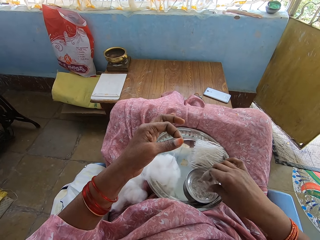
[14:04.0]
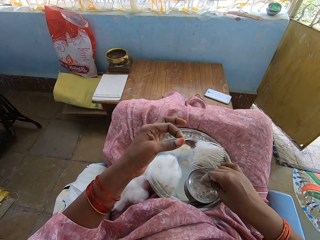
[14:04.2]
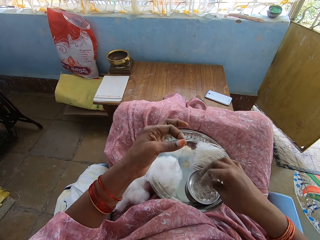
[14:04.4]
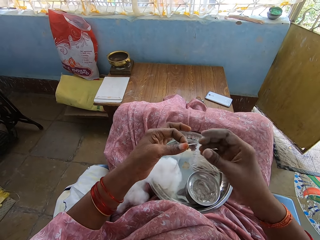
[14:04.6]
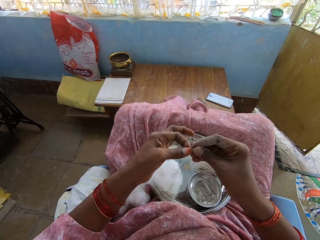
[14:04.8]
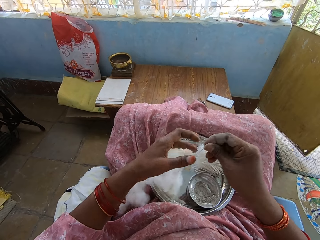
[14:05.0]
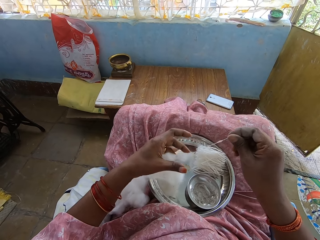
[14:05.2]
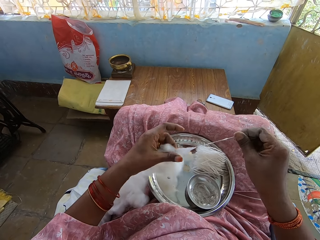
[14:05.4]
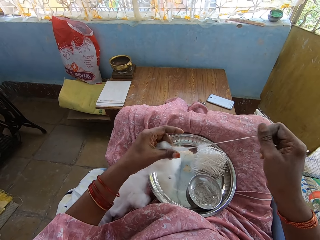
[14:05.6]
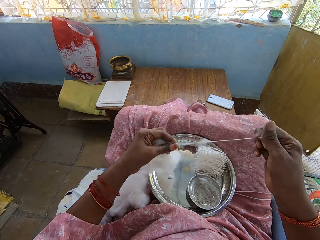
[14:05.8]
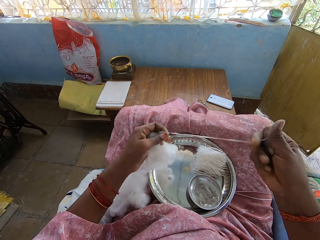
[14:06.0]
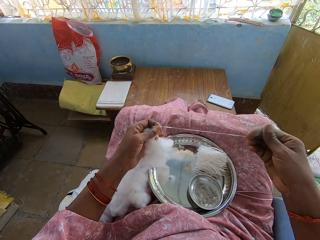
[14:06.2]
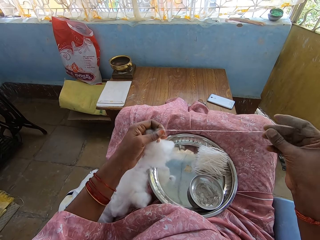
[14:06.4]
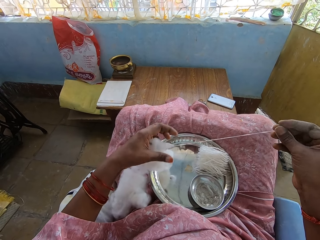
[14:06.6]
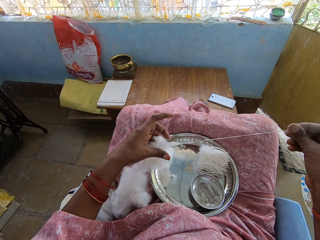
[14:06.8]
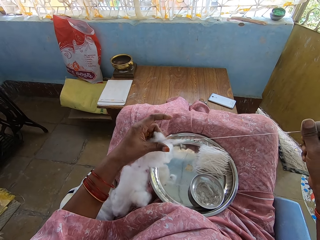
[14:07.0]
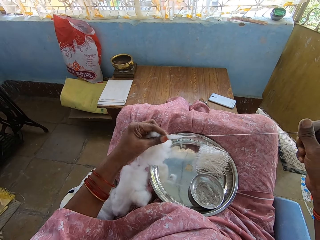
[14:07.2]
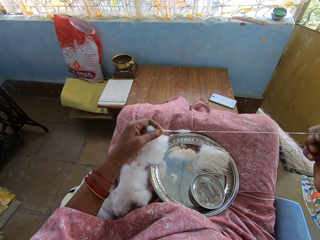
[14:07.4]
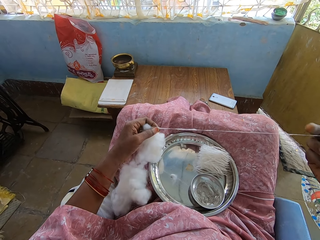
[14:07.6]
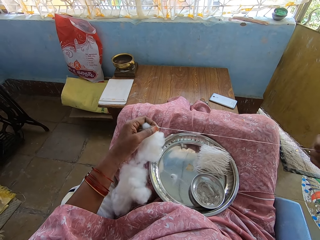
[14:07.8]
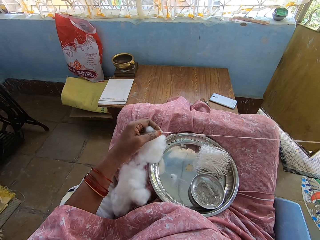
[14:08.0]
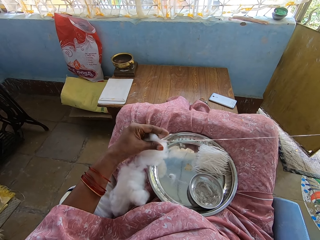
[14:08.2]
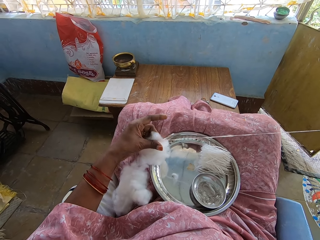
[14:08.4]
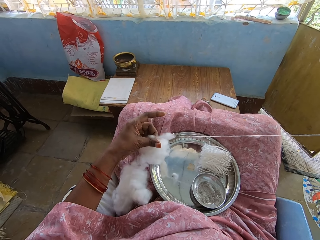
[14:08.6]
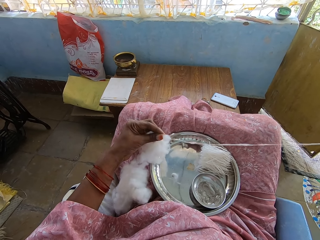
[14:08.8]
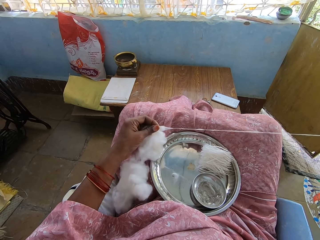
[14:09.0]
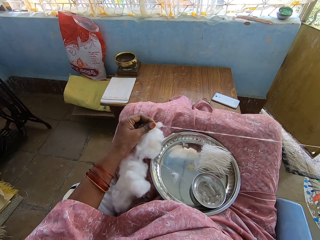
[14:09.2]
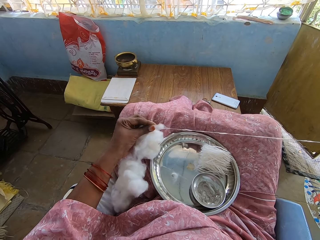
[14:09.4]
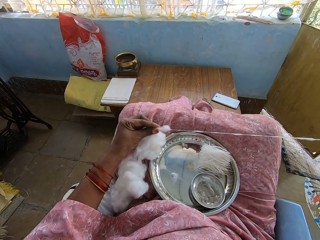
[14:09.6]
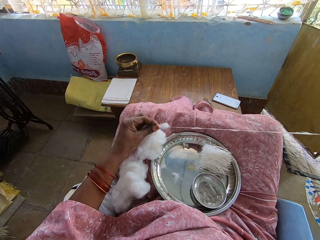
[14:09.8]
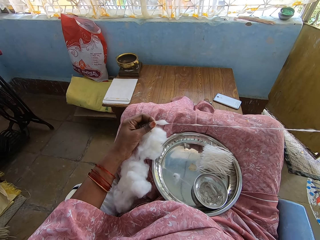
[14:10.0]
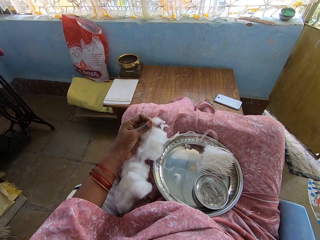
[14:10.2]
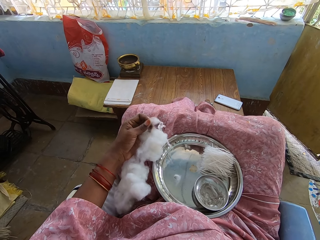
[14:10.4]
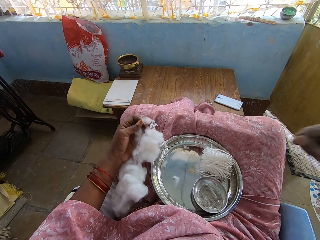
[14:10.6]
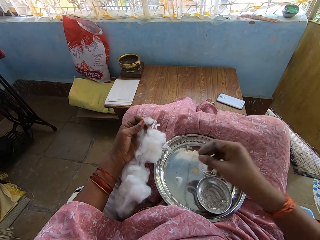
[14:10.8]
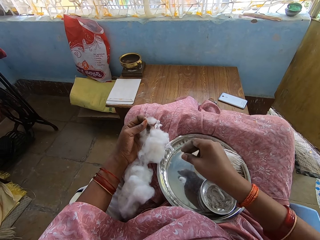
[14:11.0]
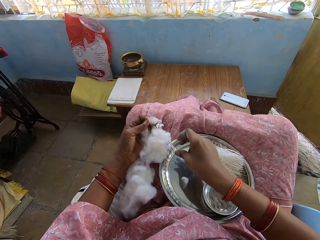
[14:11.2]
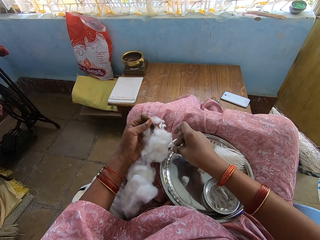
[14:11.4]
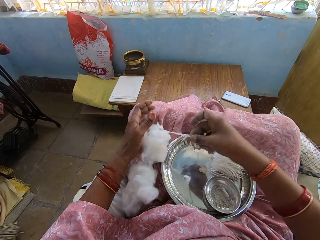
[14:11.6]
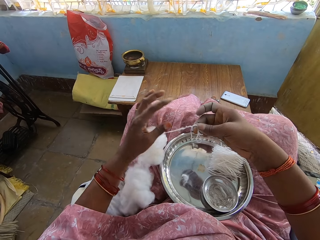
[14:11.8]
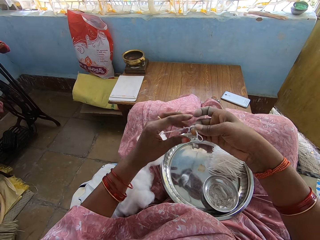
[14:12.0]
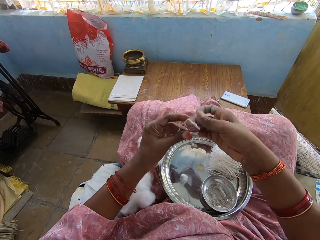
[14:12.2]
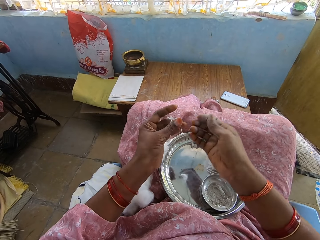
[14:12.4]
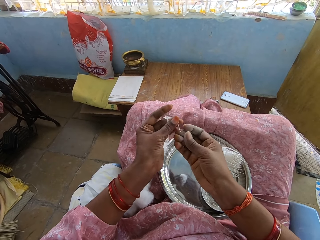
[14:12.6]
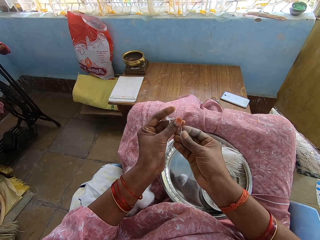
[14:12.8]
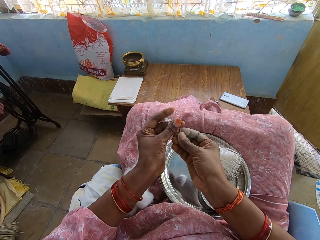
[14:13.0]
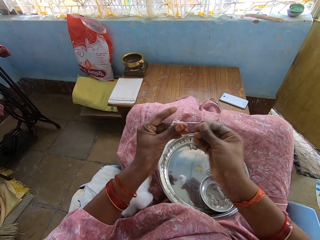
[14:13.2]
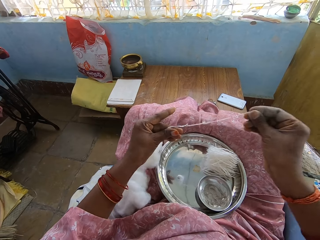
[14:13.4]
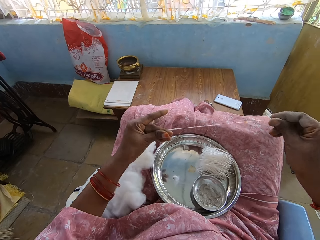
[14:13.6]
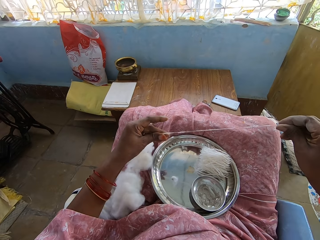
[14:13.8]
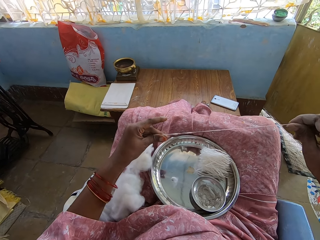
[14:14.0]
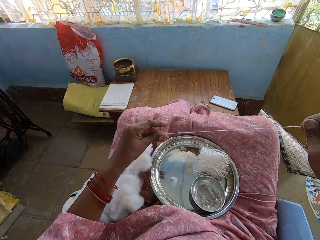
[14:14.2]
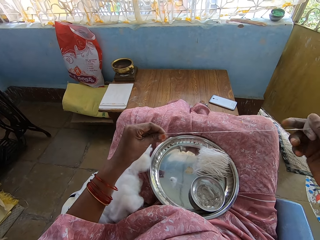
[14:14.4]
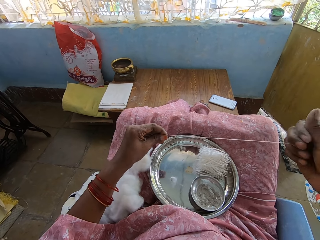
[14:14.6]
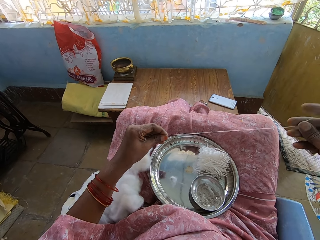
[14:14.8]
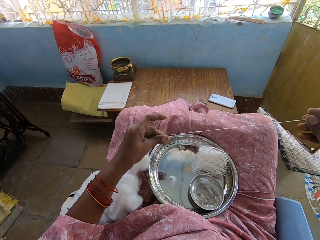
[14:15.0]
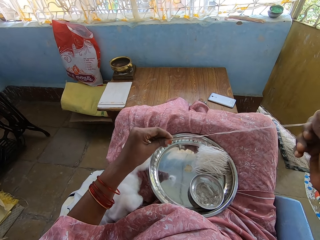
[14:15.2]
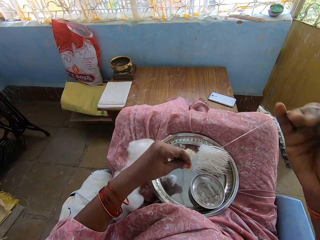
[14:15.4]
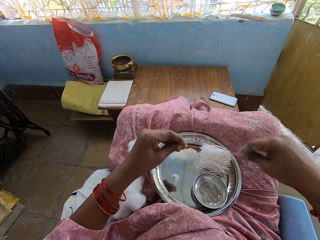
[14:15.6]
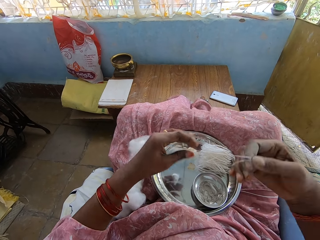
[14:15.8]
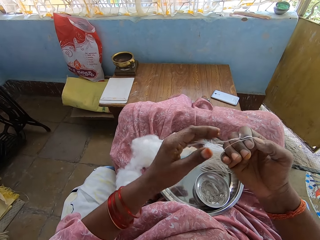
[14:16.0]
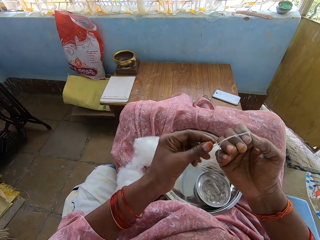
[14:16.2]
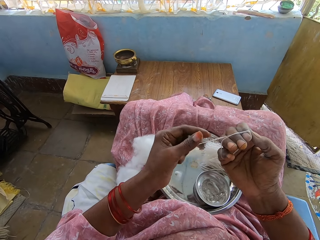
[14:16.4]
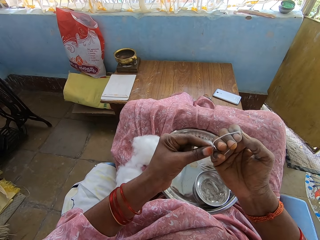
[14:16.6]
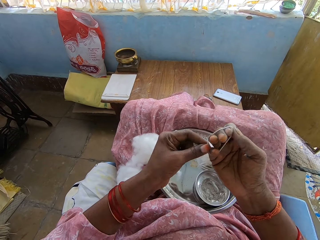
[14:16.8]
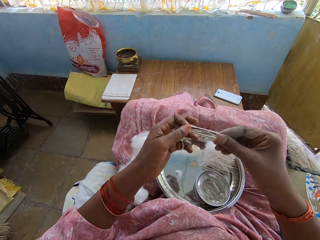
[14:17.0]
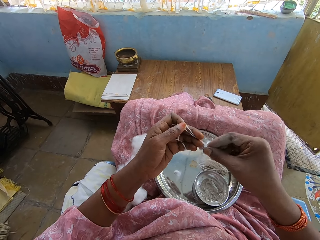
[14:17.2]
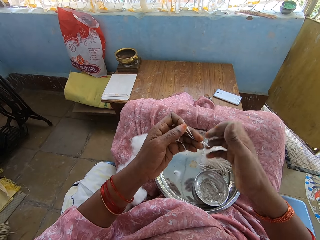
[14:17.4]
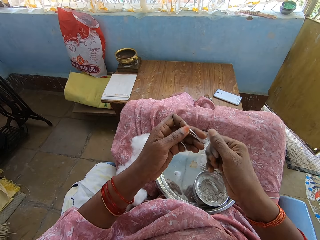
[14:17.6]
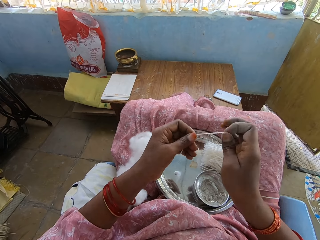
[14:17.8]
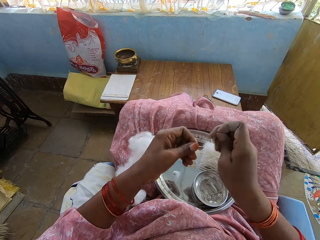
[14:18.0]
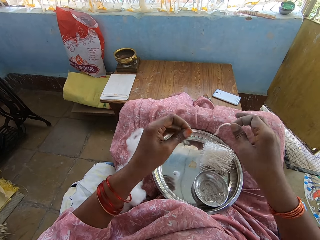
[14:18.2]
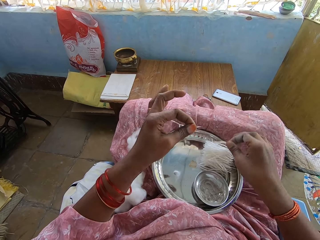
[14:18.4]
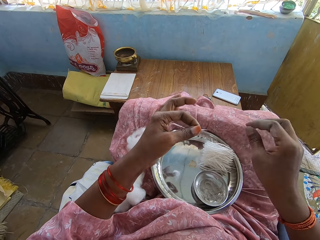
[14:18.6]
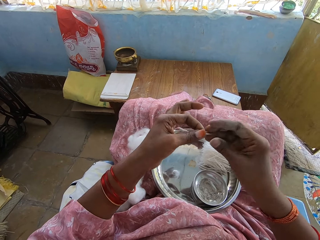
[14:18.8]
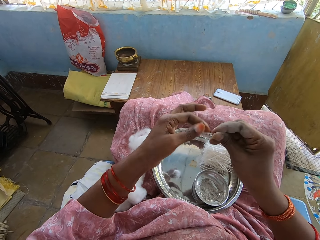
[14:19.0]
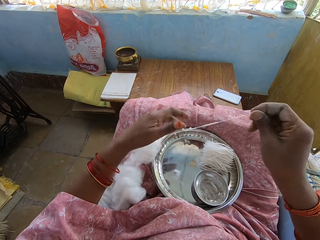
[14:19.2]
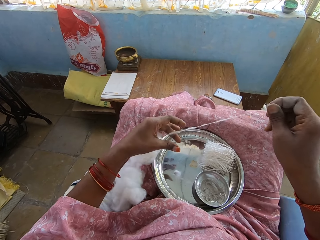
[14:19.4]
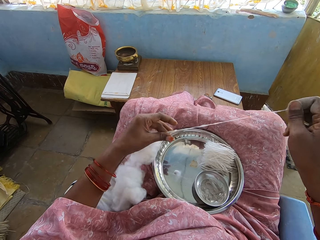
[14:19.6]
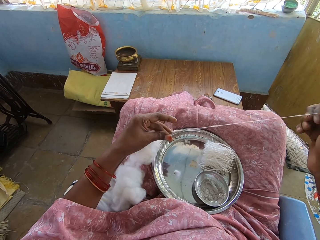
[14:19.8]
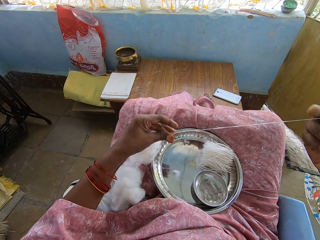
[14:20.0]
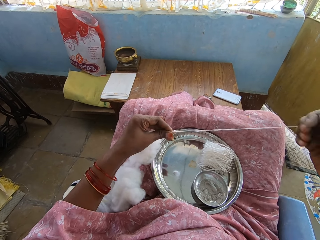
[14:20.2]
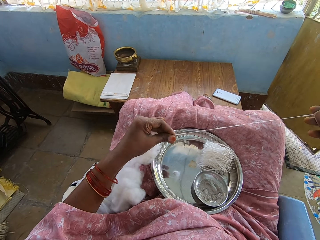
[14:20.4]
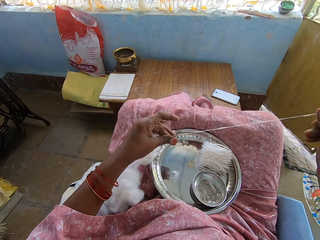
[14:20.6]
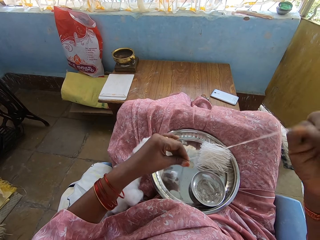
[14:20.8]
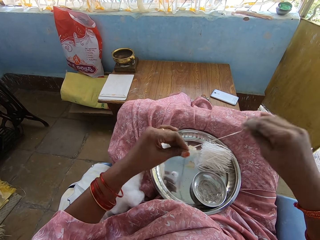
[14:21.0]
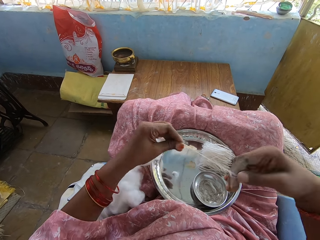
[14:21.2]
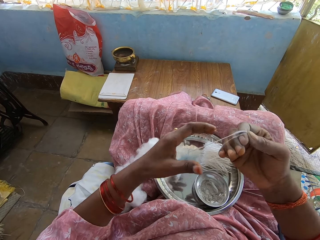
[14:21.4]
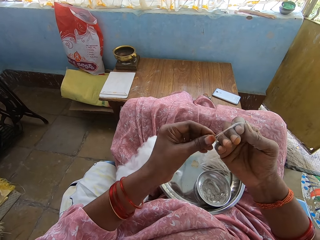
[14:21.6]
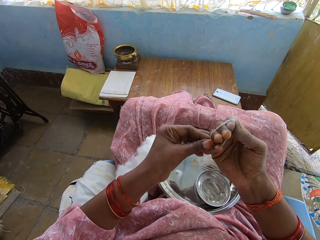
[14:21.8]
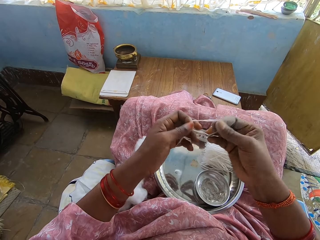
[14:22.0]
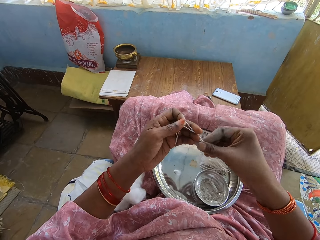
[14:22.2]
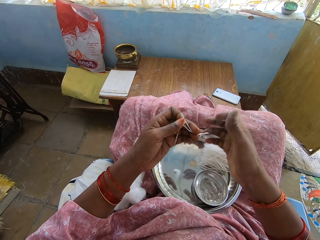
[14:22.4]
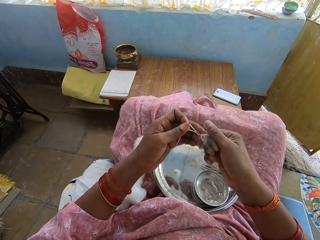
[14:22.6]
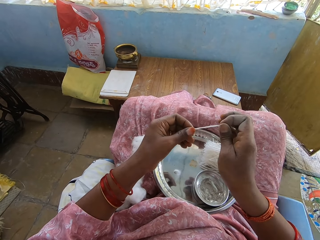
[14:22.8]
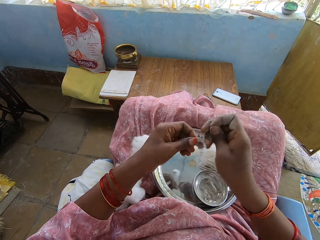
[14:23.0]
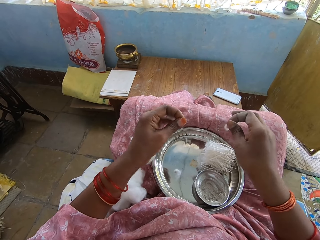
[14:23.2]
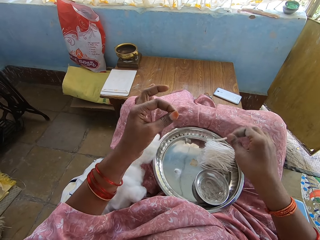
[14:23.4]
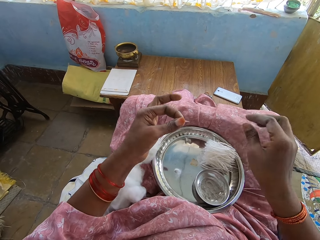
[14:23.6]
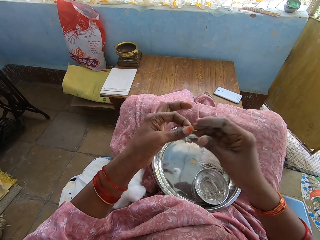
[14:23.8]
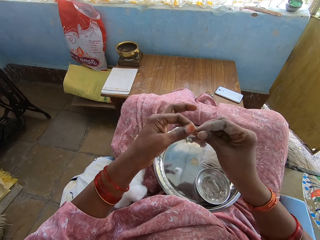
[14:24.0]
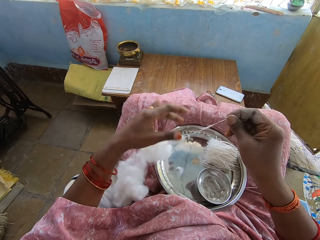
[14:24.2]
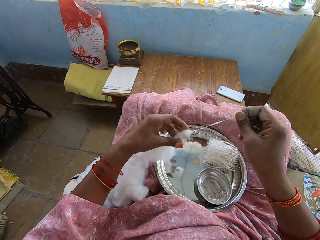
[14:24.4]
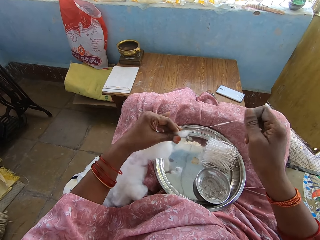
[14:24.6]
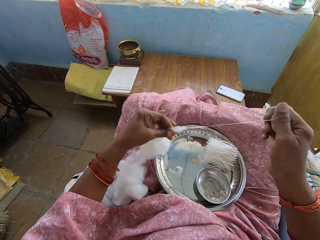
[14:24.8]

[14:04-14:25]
The camera wearer touches the powder with the right hand. They pull the cotton with the right hand. They pick up the cotton with the right hand. They hold the cotton with the hands. They pull the cotton with the right hand. They fold the cotton with the hand. They cut the cotton with the right hand. They drop the cotton with the right hand. They pull the cotton with the right hand. They fold the cotton with the hand. They cut the cotton with the right hand. They drop the cotton with the right hand. They pull the cotton with the right hand.
